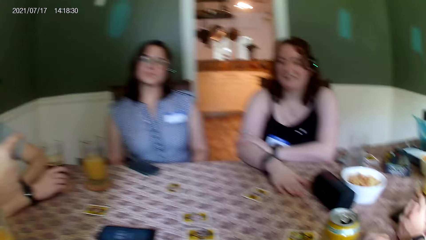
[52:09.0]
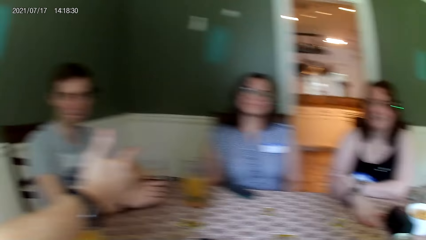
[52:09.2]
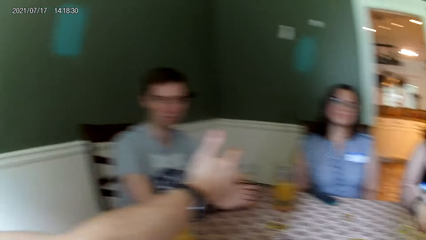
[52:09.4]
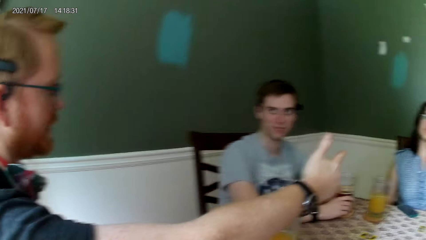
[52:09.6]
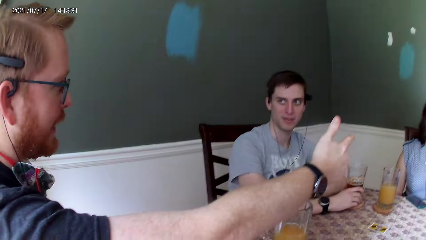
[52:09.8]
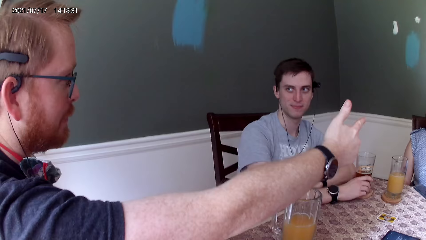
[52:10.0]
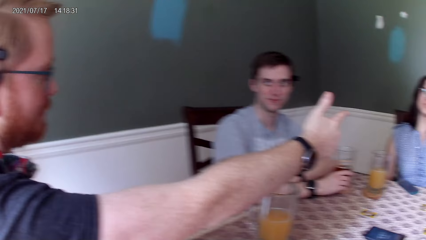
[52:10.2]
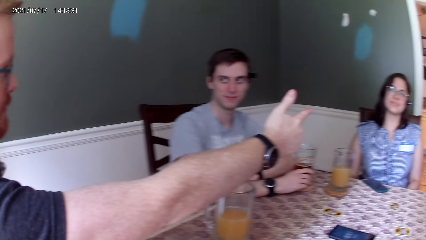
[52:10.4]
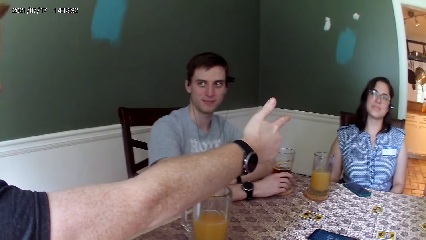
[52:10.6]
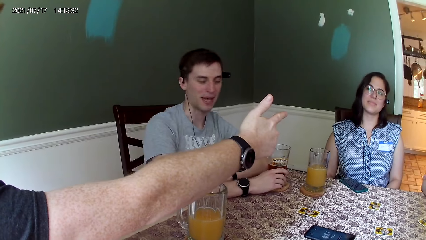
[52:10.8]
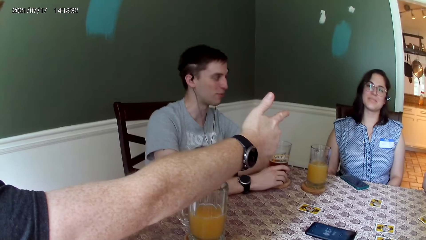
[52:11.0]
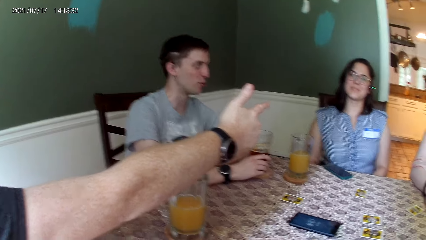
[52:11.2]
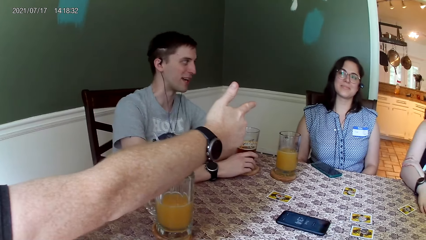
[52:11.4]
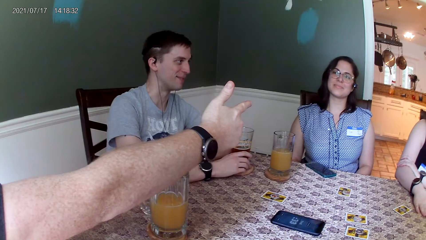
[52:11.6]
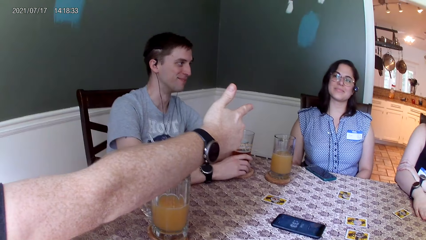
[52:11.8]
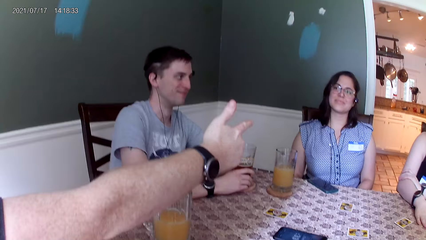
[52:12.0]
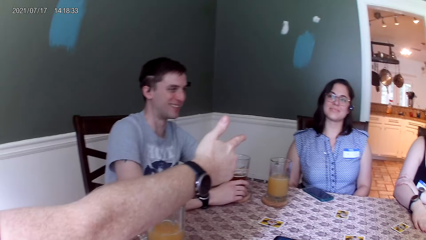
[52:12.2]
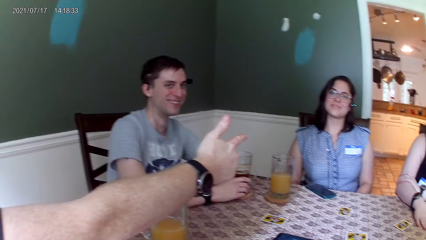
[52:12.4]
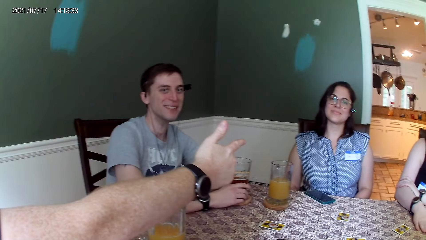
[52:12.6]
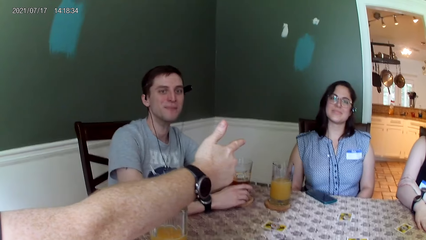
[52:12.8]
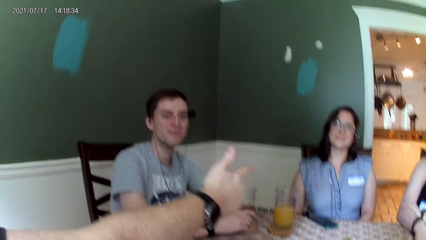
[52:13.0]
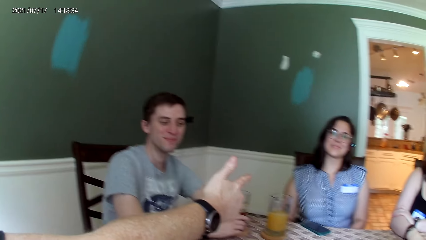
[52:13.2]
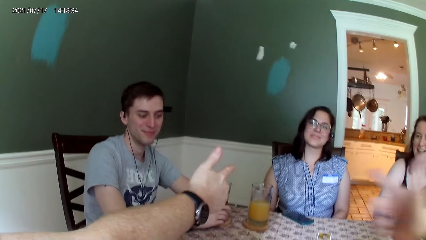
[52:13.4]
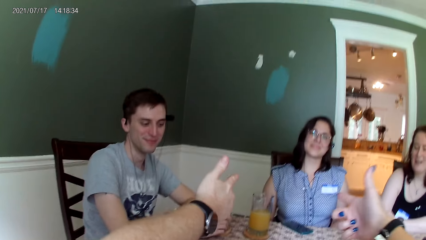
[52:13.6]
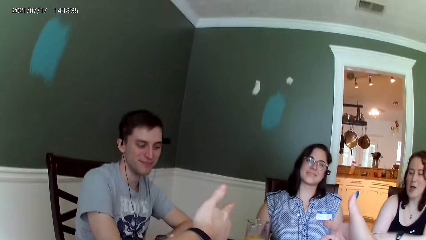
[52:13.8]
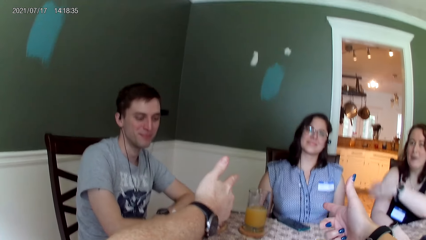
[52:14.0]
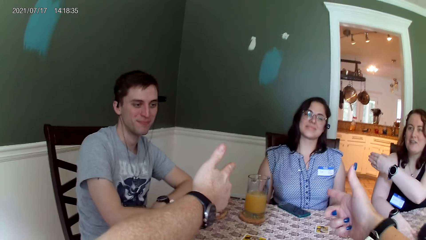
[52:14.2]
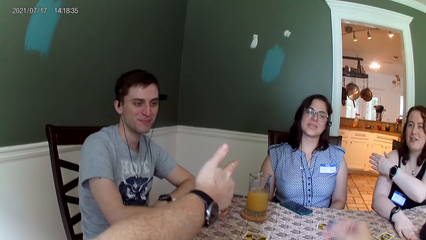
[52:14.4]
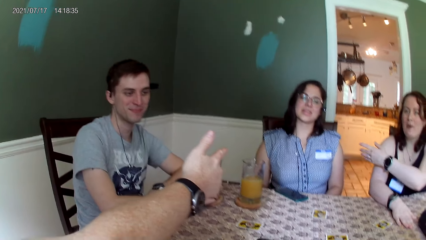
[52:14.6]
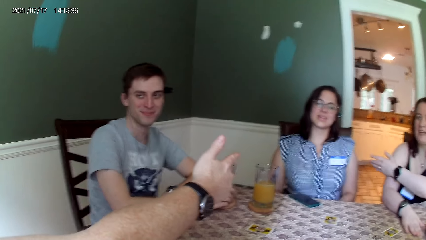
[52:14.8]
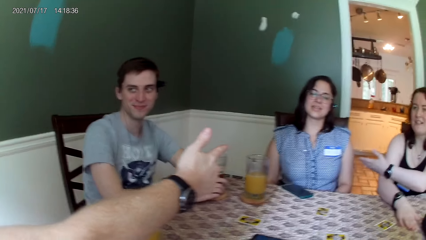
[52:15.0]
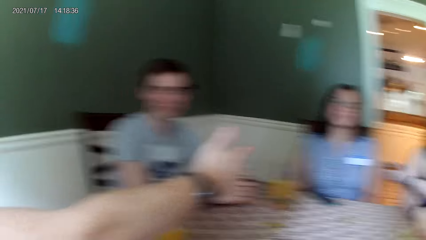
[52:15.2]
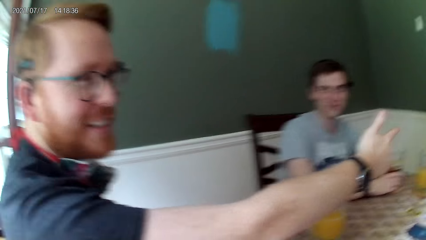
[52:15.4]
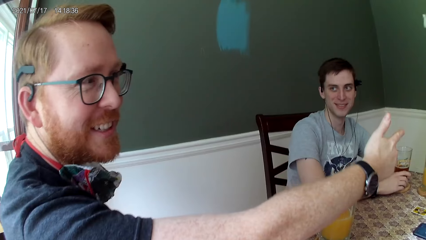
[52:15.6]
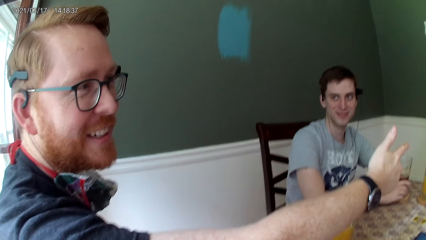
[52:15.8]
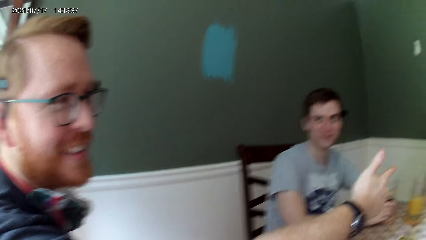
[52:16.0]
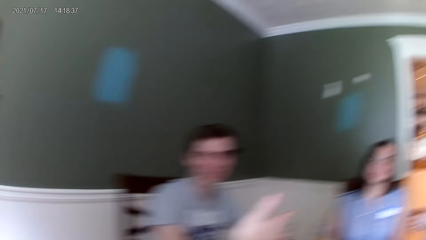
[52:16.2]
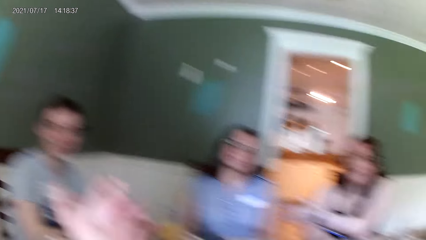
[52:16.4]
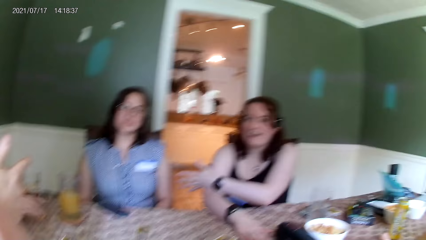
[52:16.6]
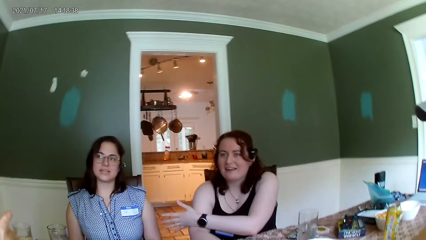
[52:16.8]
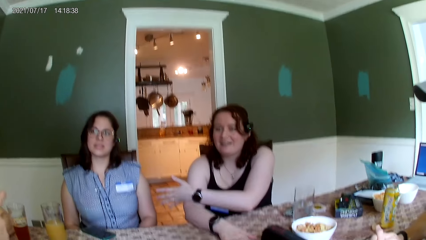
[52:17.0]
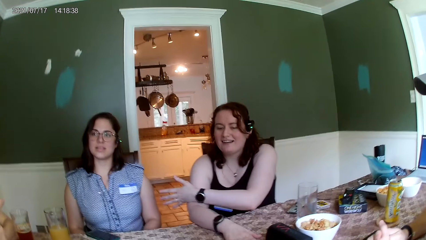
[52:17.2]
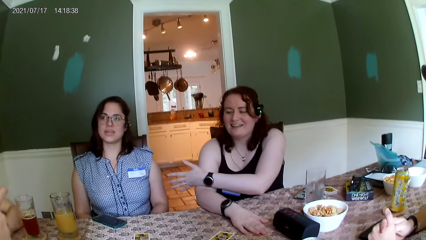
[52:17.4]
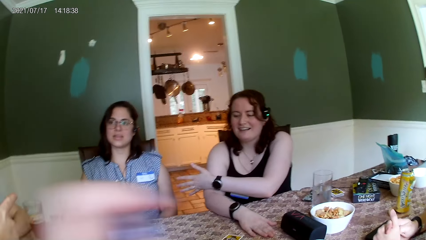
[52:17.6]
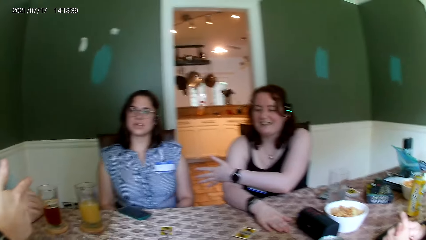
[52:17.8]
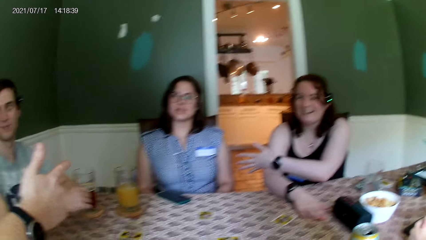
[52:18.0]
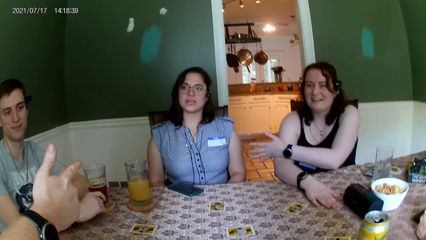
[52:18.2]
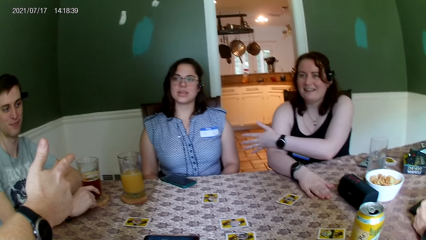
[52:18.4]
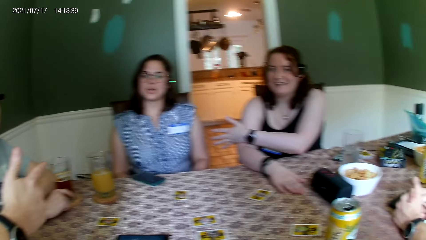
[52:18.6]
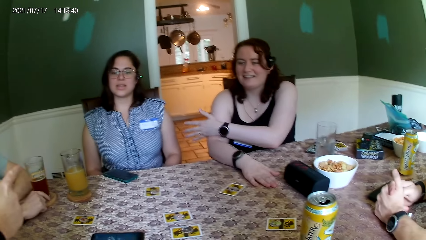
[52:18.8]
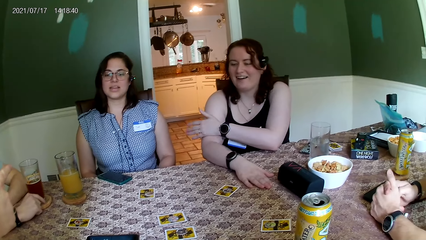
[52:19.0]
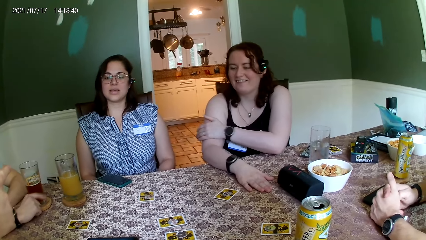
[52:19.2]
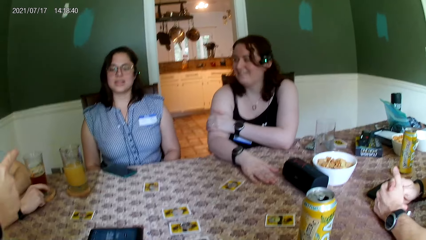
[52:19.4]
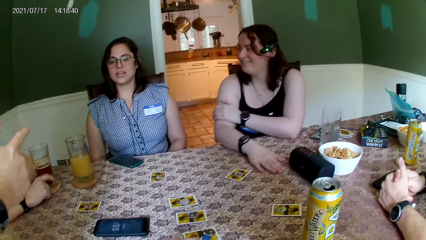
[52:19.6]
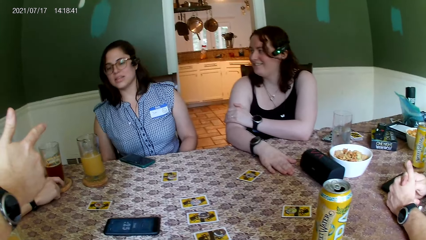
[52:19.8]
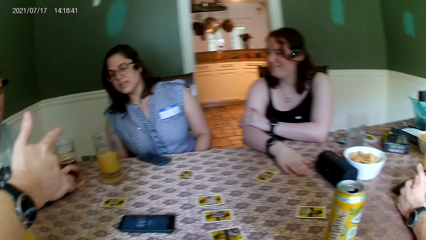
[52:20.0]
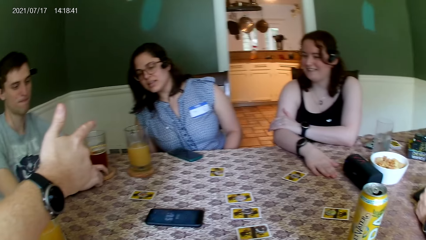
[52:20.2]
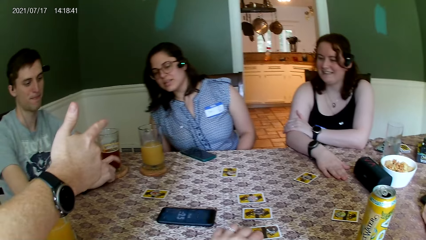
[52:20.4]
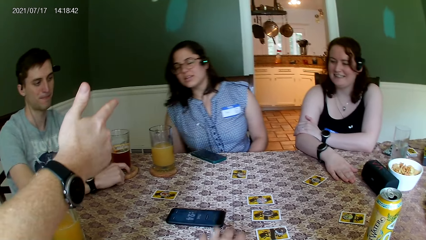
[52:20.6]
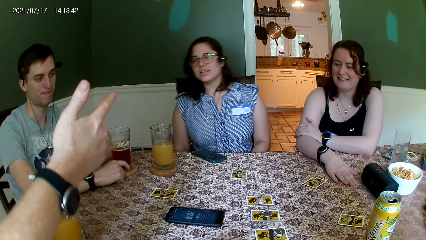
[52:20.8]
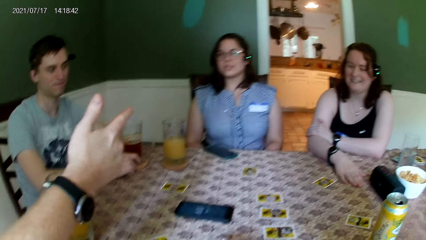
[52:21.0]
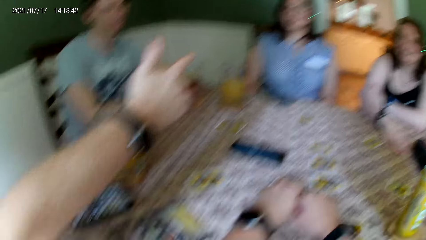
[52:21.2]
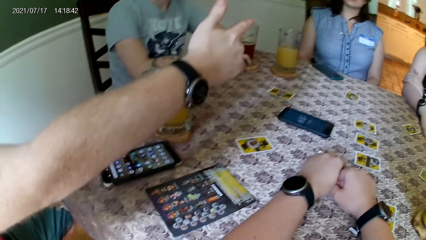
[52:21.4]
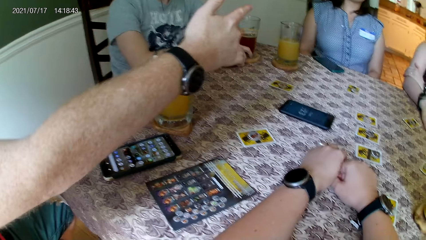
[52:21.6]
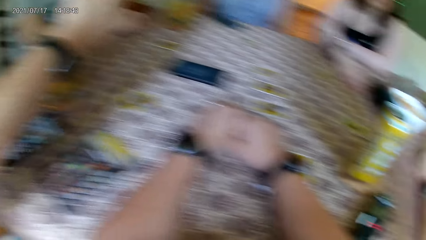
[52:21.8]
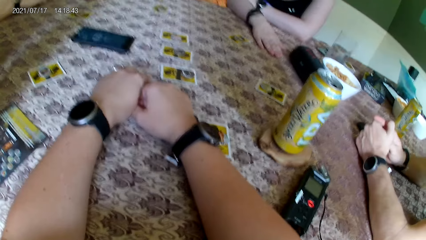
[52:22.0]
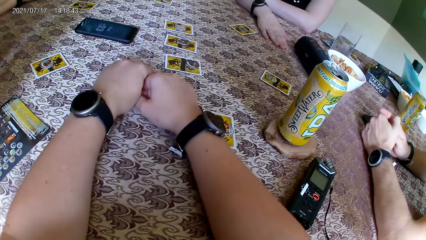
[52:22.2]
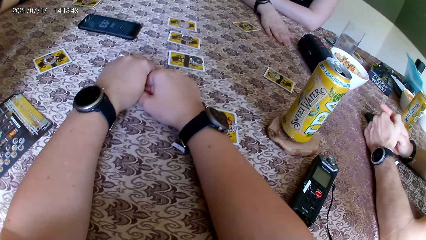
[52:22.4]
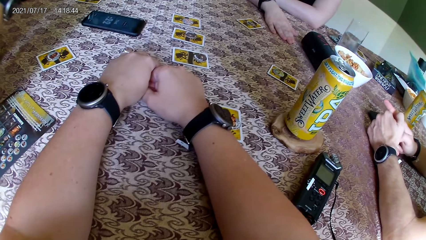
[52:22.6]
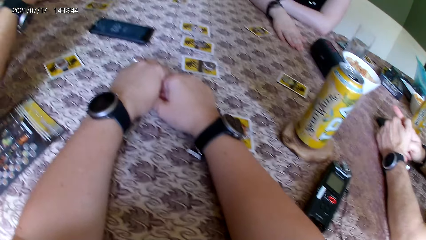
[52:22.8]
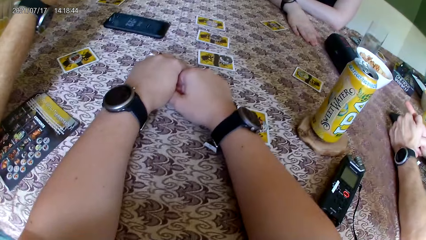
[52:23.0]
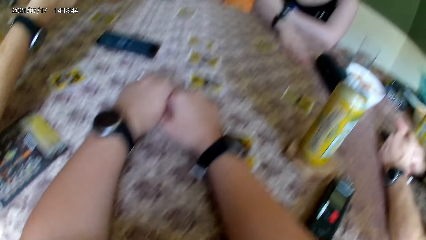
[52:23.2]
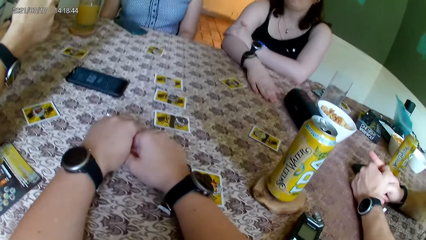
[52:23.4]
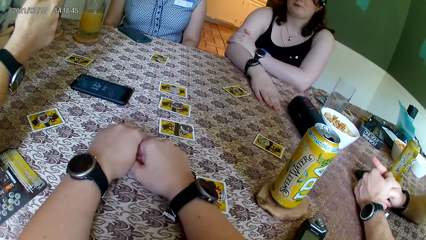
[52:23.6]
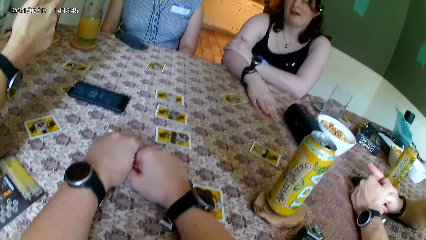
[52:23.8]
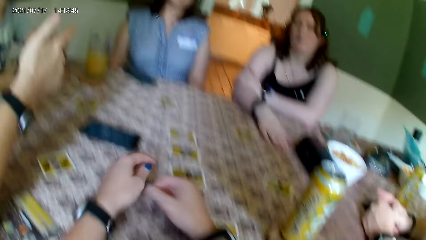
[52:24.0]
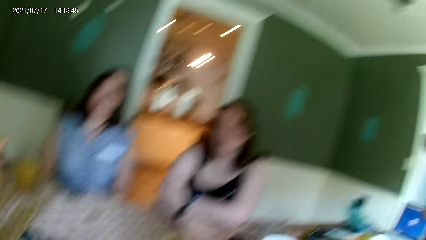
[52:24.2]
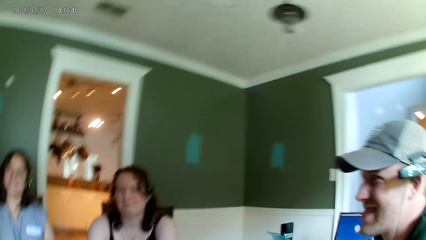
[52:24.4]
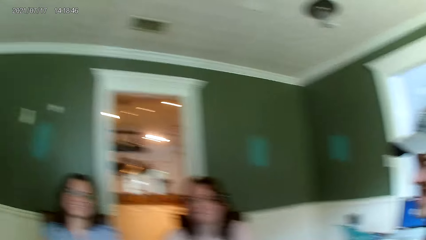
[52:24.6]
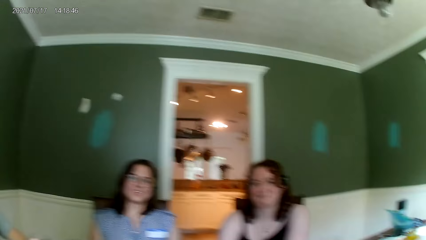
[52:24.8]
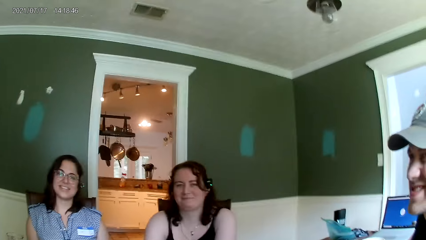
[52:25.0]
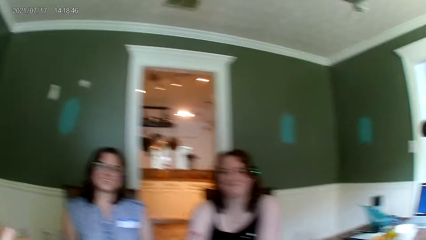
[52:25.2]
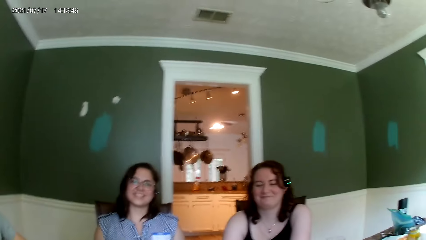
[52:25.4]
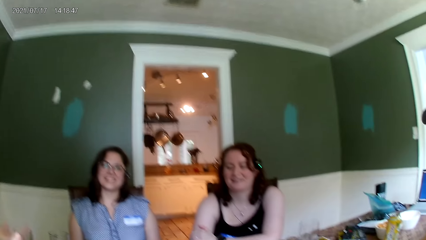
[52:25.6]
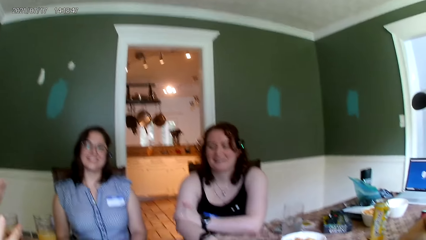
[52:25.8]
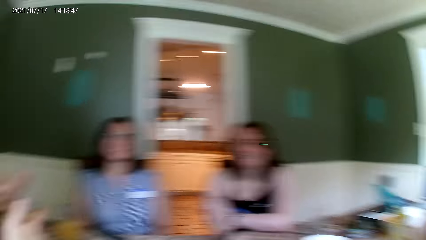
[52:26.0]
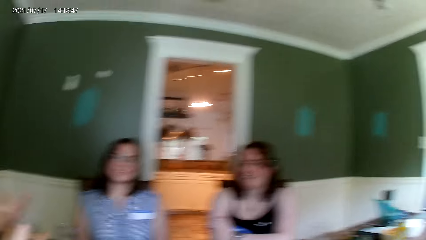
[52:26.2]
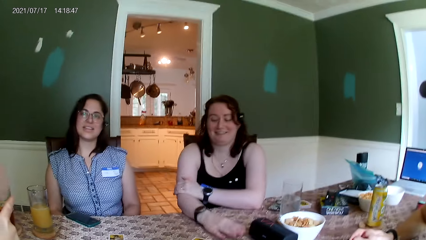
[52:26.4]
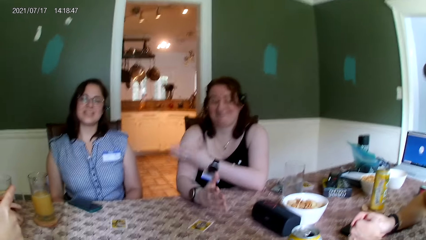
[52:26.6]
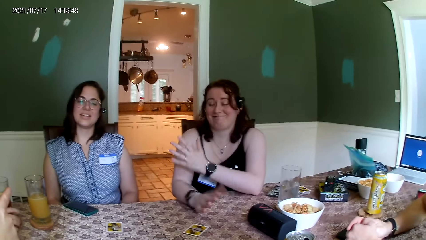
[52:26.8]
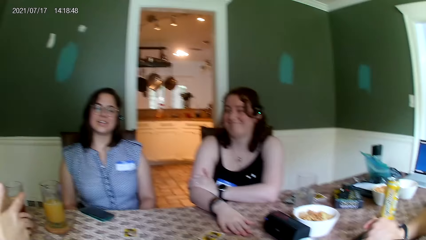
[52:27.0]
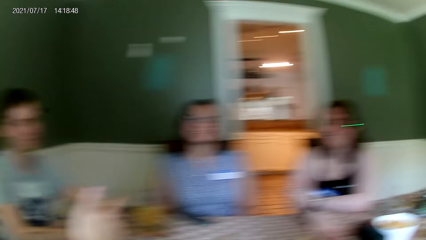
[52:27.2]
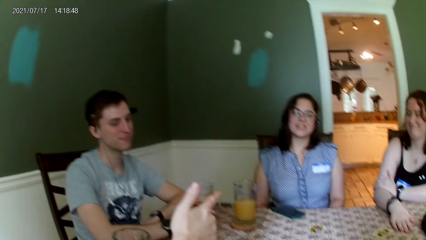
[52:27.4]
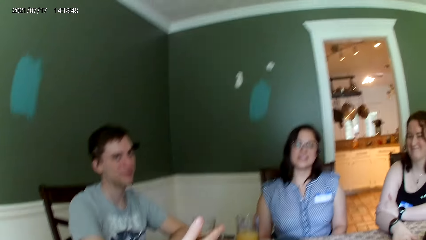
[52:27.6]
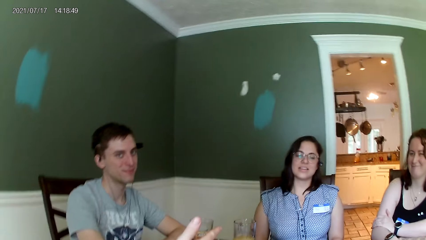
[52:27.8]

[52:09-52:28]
The camera wearer speaks to the group of people at the table.
